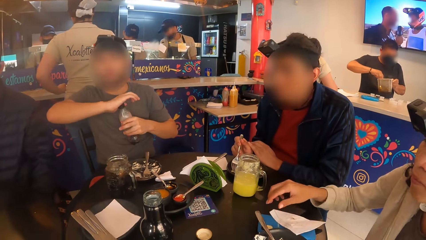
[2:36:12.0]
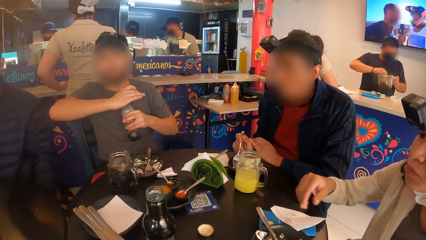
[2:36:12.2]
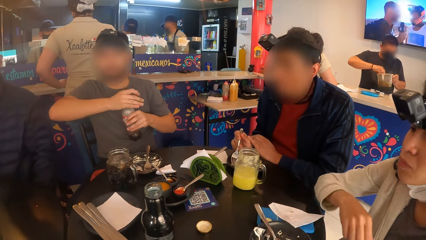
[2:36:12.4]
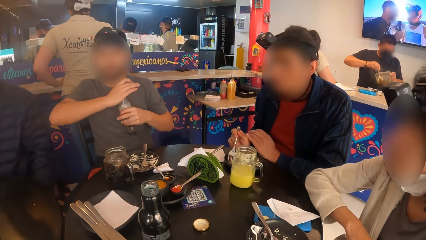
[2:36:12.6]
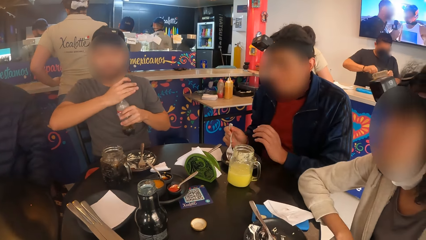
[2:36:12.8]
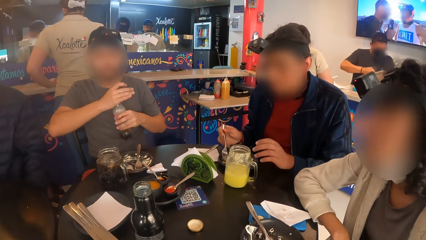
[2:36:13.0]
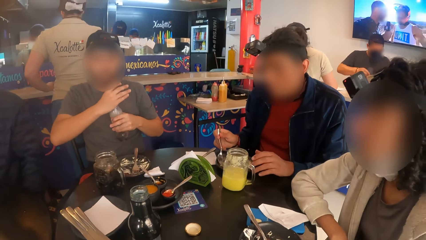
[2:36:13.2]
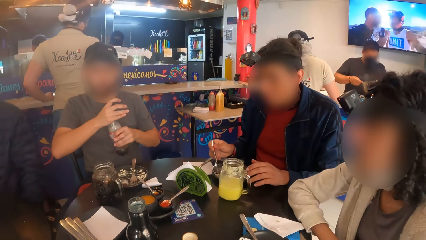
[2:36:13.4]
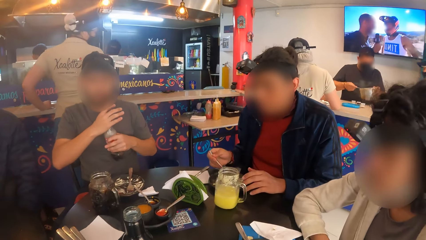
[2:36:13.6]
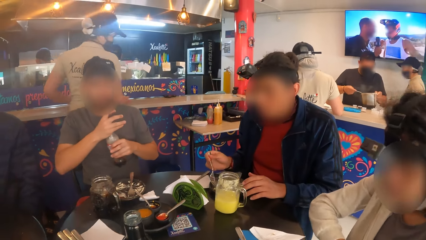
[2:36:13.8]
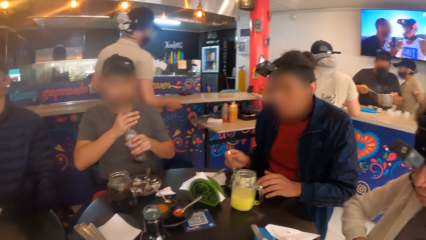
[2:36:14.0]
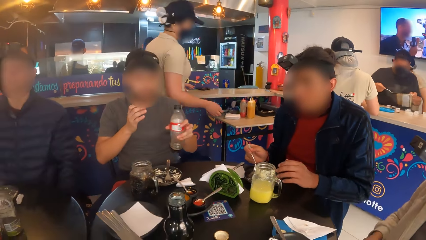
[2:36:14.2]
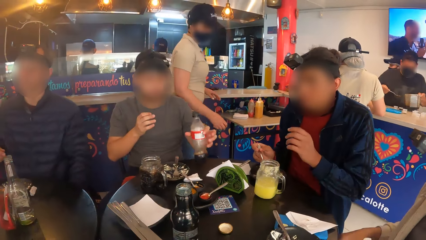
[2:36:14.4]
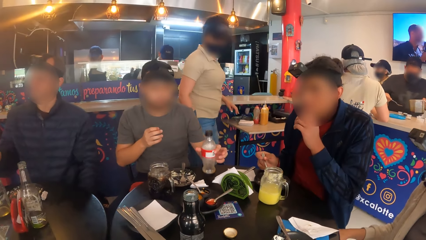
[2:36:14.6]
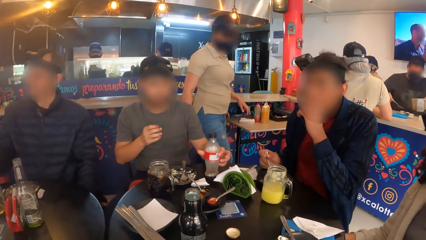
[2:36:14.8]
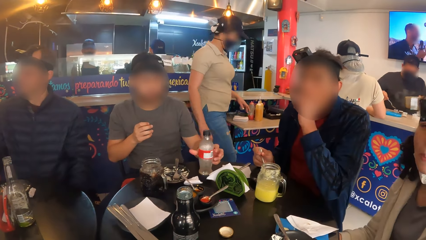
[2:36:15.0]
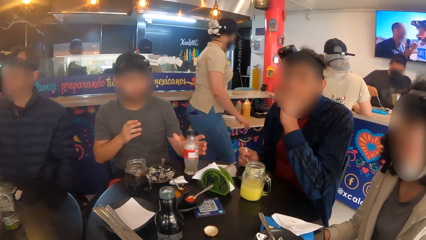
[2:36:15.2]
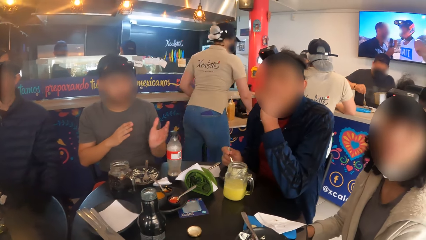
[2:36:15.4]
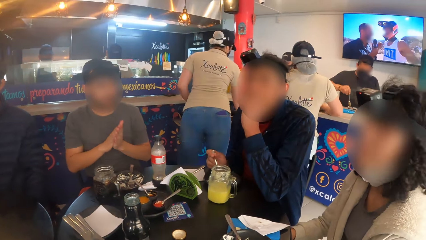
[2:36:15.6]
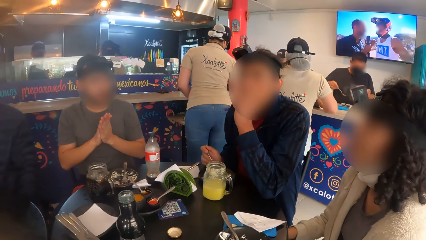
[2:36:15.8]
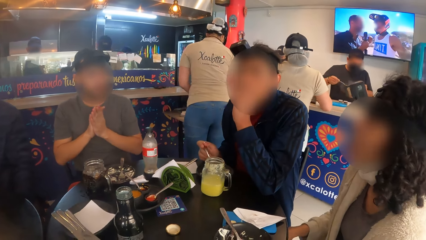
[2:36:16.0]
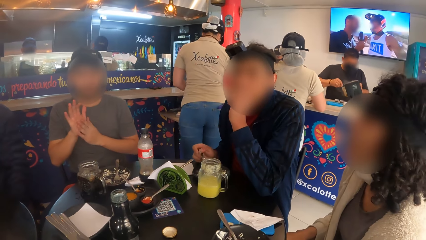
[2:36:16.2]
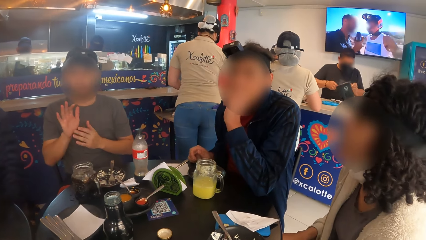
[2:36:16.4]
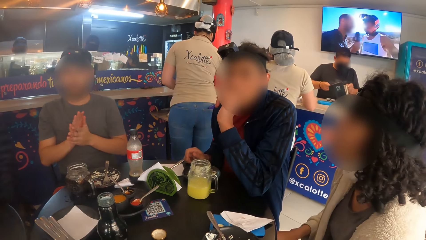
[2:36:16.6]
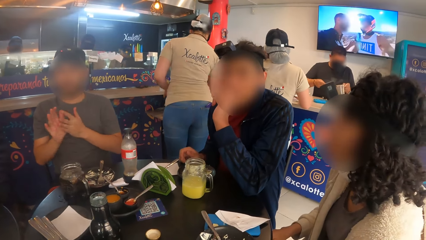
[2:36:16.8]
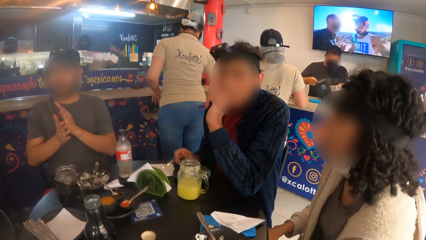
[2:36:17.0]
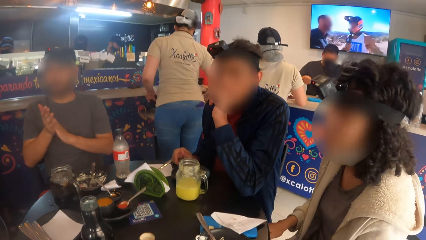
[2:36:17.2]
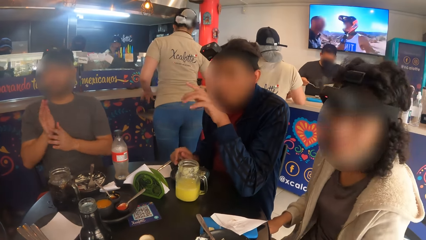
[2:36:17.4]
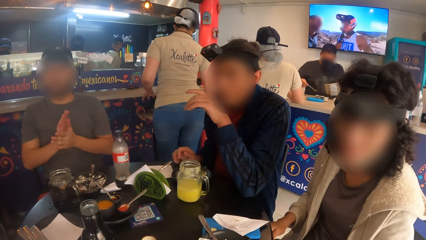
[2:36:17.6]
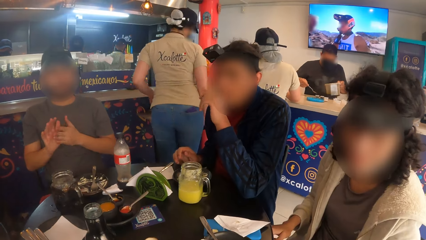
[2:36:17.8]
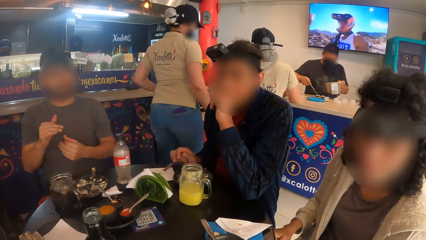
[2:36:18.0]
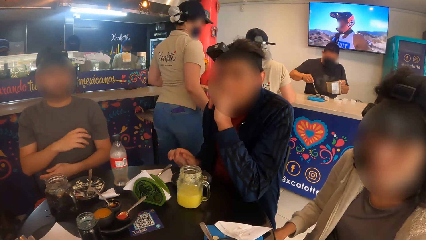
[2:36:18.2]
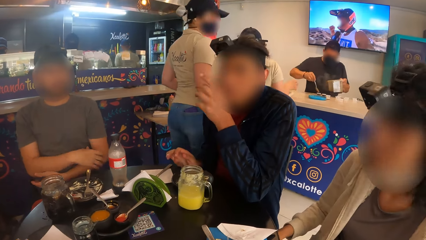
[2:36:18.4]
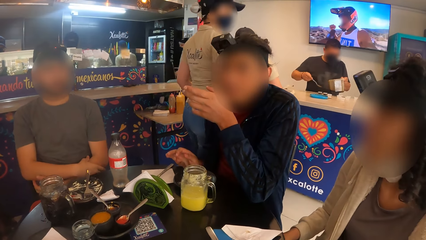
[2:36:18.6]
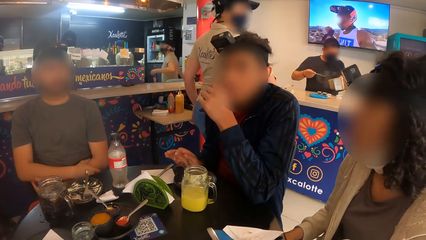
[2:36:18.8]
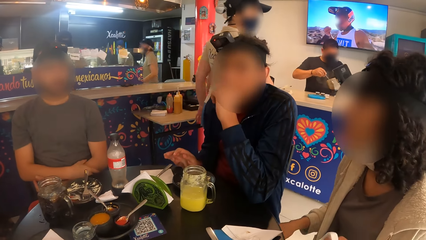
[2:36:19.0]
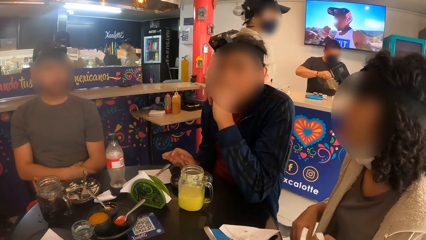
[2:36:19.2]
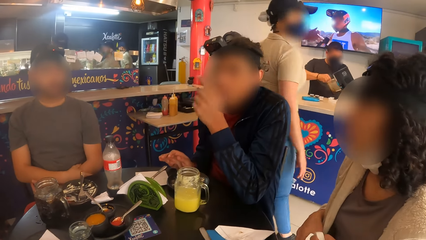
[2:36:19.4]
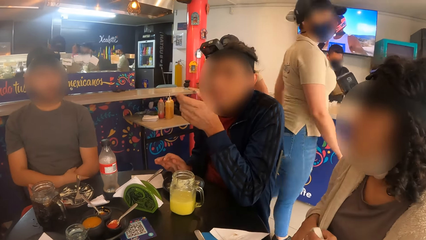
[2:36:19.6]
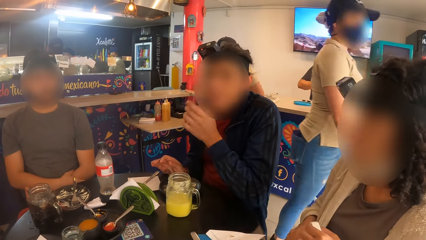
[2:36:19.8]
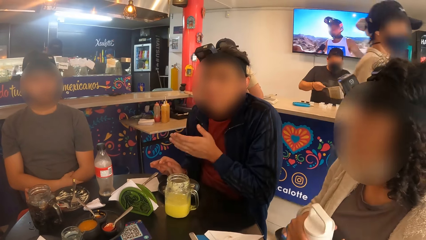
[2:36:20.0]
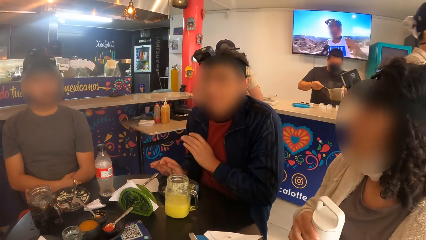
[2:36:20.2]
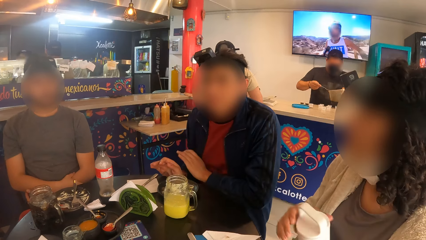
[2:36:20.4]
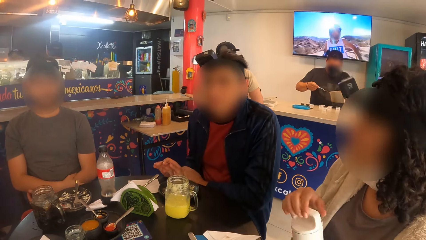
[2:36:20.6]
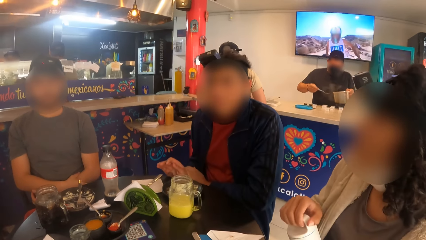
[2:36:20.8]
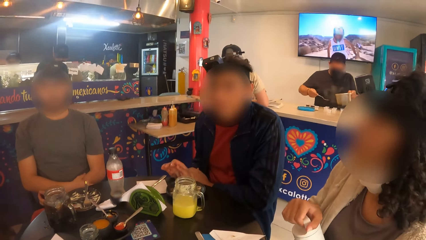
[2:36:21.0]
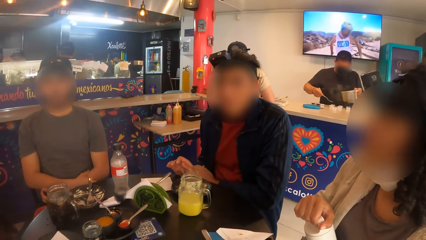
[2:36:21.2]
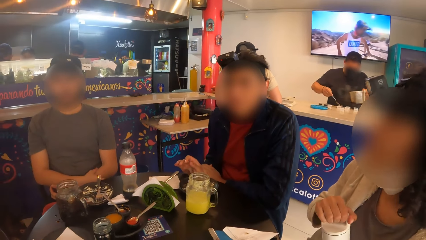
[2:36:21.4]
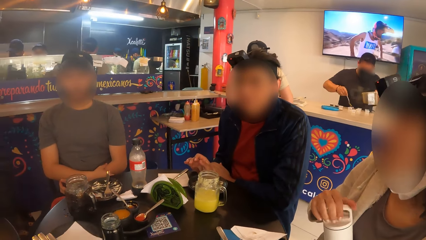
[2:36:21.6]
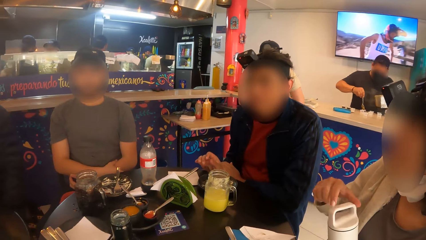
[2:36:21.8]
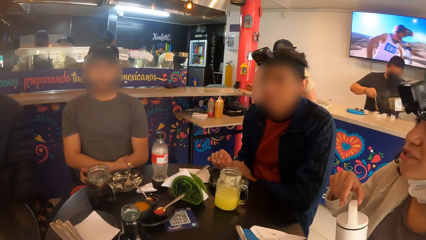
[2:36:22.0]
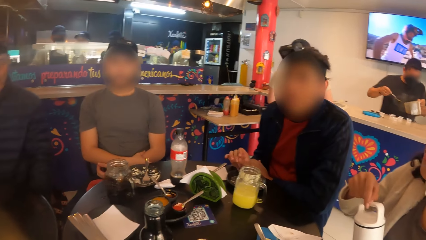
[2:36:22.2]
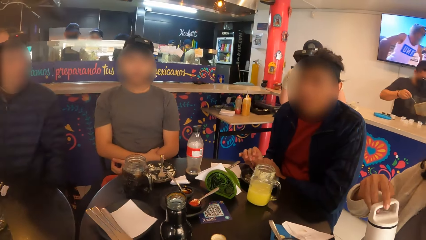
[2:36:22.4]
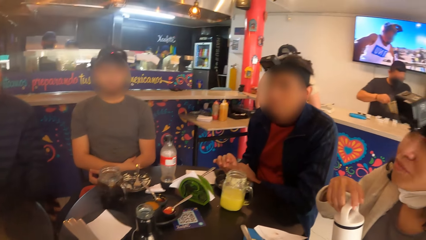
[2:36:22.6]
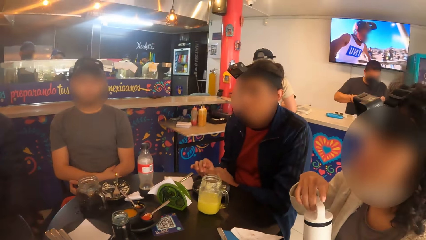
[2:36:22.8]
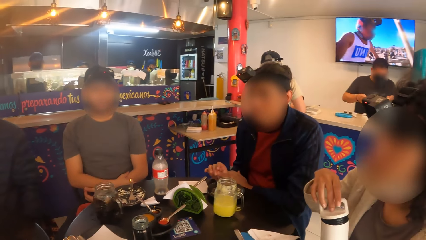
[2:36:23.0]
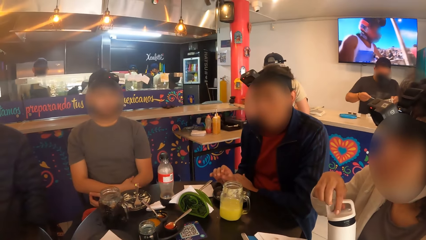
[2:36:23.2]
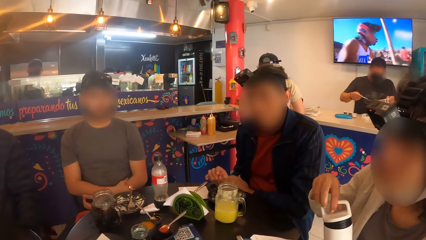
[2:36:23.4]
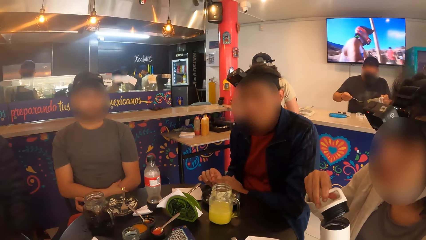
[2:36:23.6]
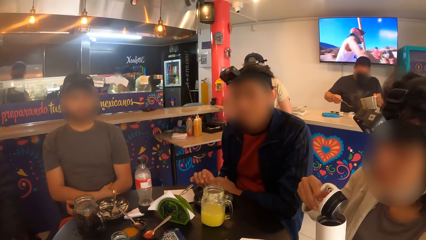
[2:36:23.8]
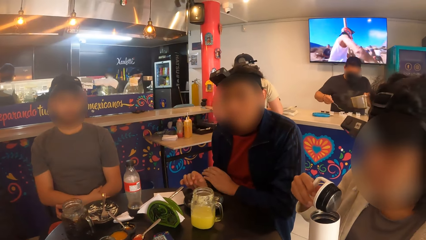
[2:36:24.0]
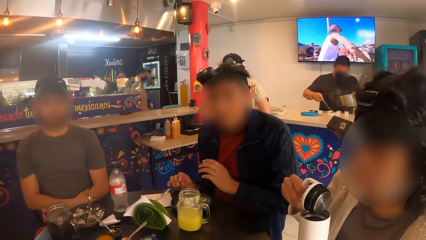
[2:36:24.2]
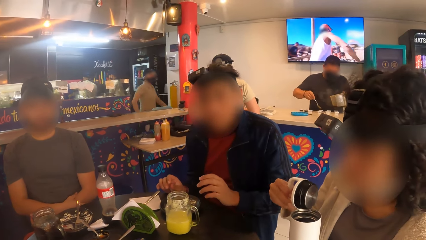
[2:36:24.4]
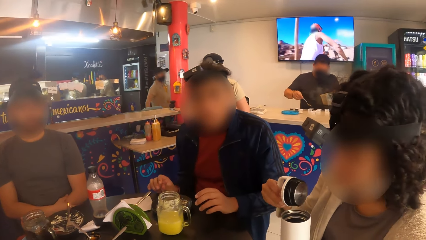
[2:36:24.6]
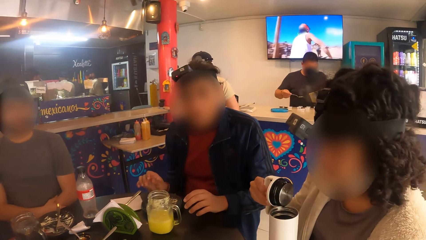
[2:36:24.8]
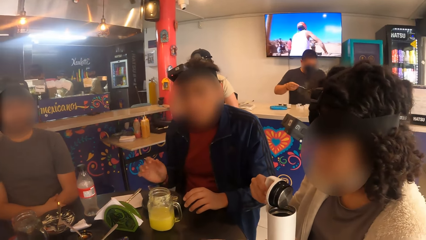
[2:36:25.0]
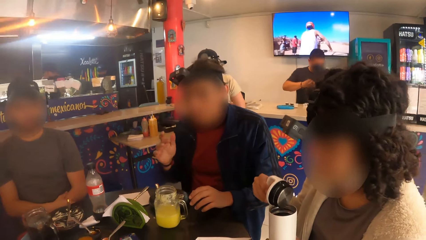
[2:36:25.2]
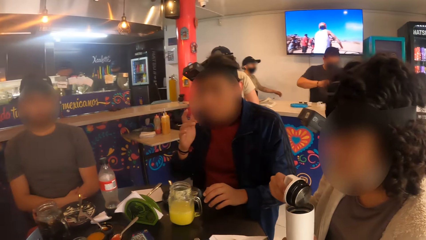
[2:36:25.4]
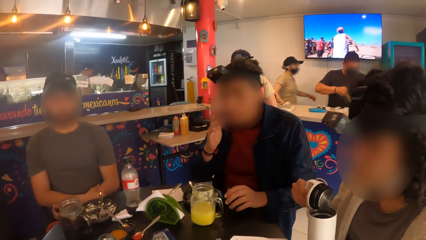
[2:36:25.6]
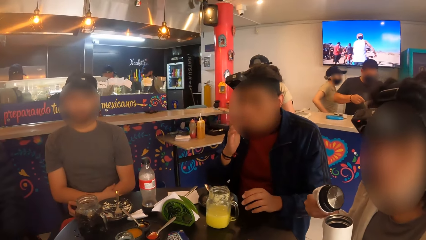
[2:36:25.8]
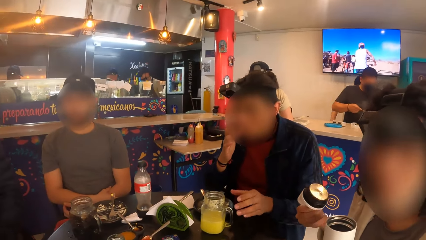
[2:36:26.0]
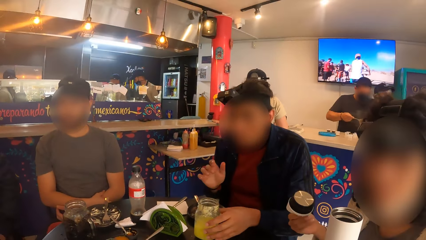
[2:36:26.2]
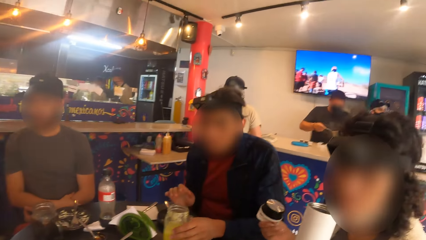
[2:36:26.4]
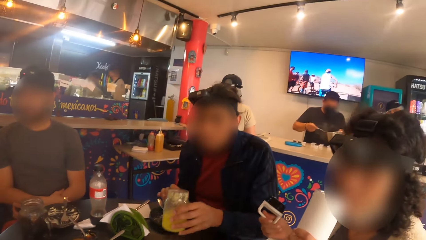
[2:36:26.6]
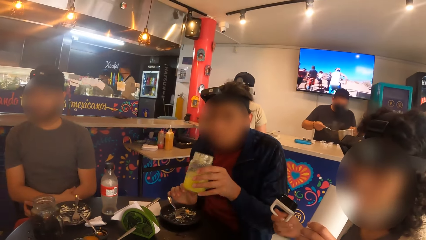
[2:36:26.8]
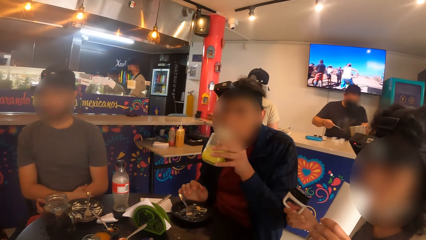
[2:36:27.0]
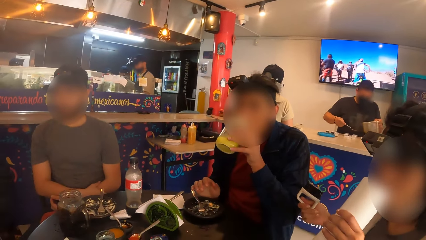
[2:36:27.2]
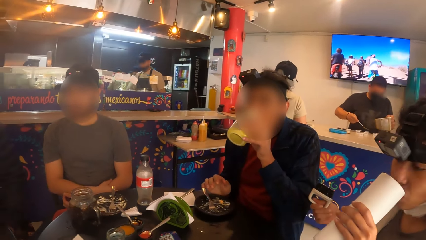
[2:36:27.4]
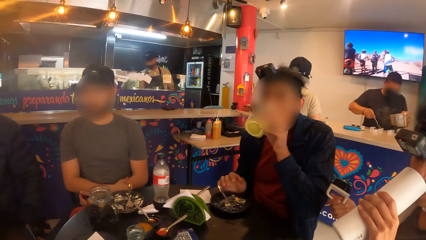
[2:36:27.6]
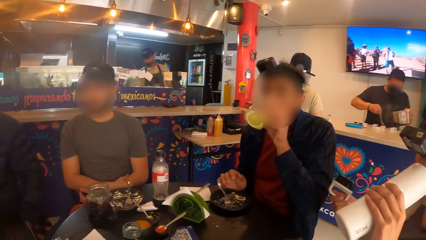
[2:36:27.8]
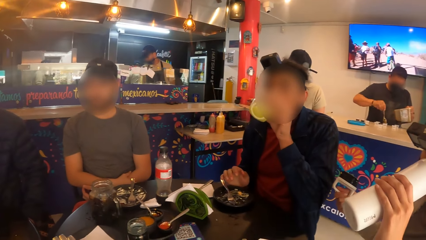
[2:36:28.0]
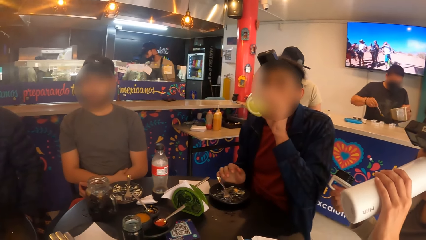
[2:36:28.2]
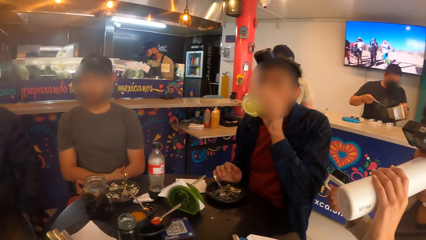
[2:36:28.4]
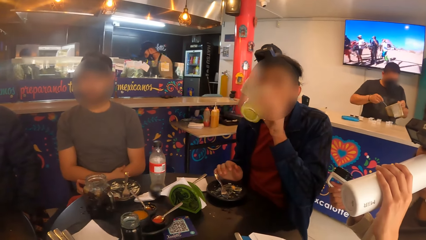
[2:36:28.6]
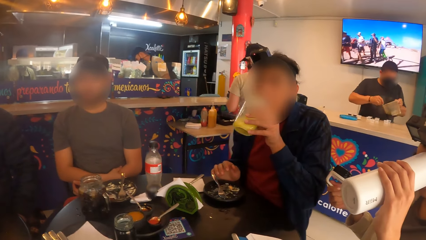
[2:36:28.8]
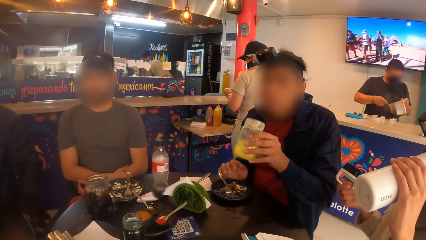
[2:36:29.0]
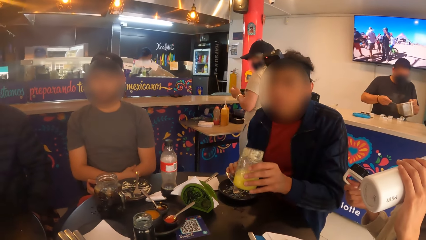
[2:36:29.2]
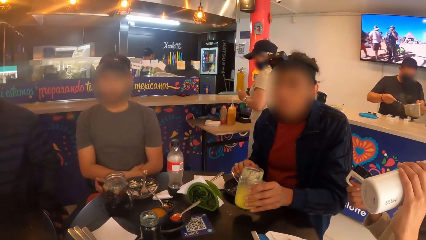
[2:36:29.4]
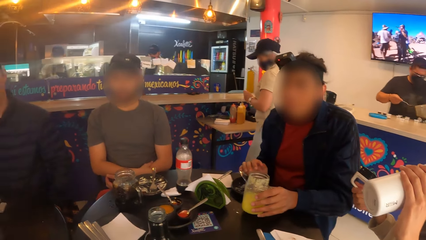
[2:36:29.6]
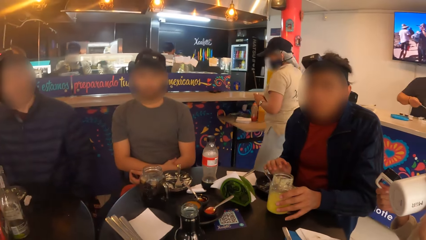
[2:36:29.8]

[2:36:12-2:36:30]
The woman drops the serviette in her right hand on the table. A man drops the bottle in his left hand on the table. The man rubs hands. Another man interacts with the first man. The woman opens a bottle lid with her right hand. The other man picks up the cup on the table with his left hand. The other man drinks juice from the cup in his left hand. The woman drinks water from the bottle in her left hand.
